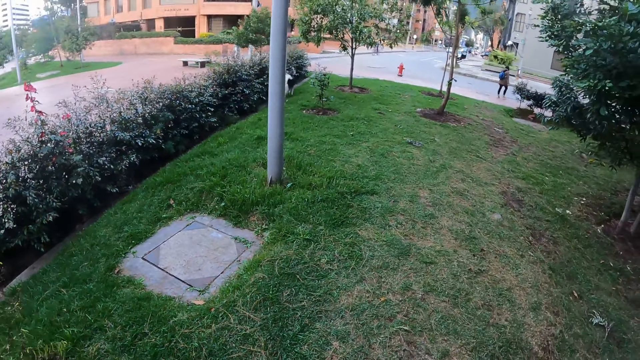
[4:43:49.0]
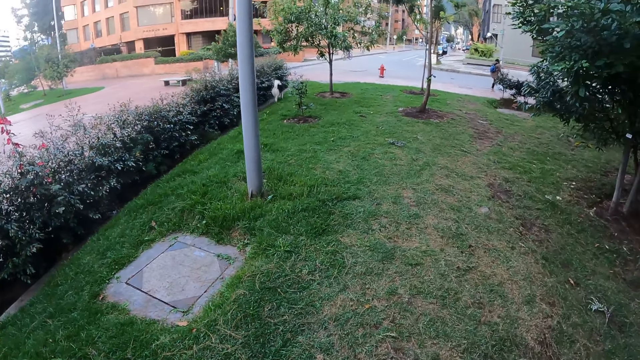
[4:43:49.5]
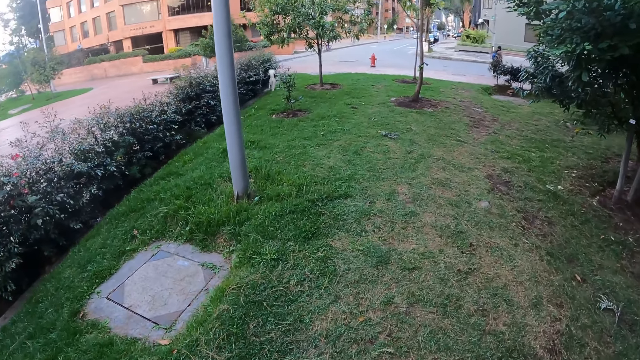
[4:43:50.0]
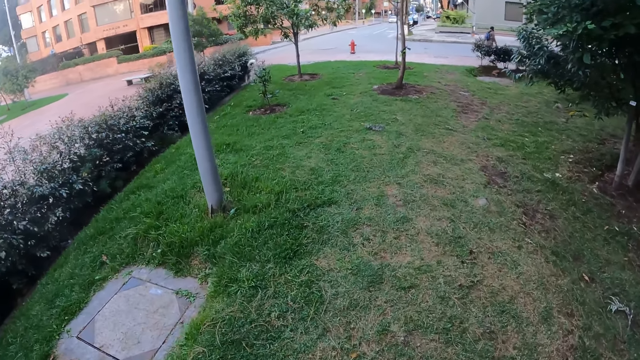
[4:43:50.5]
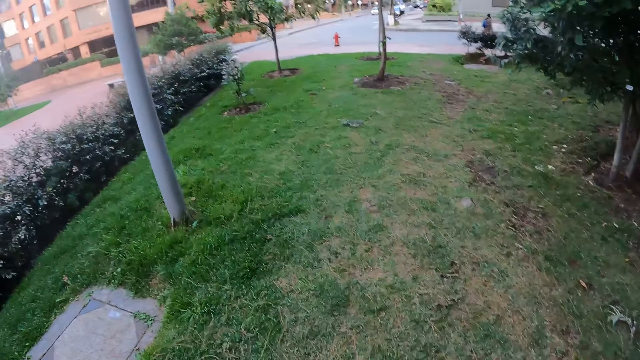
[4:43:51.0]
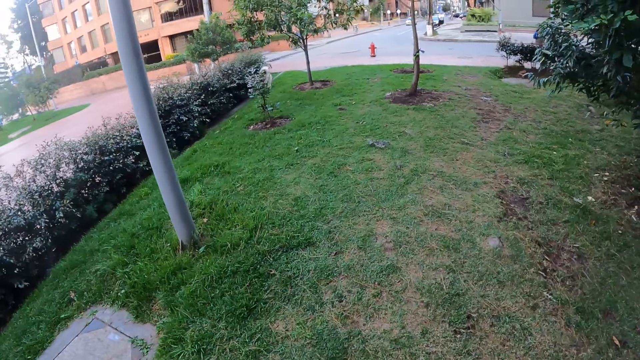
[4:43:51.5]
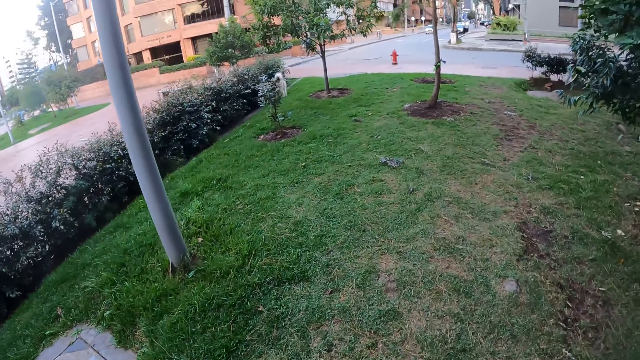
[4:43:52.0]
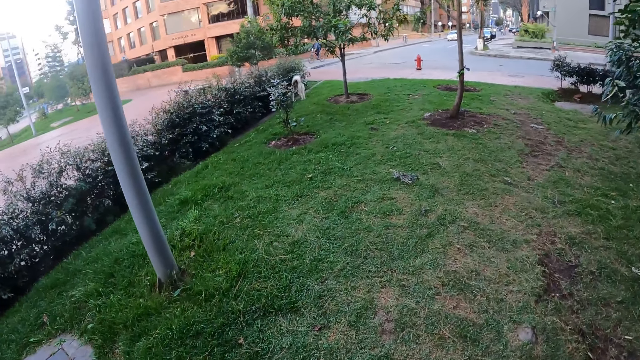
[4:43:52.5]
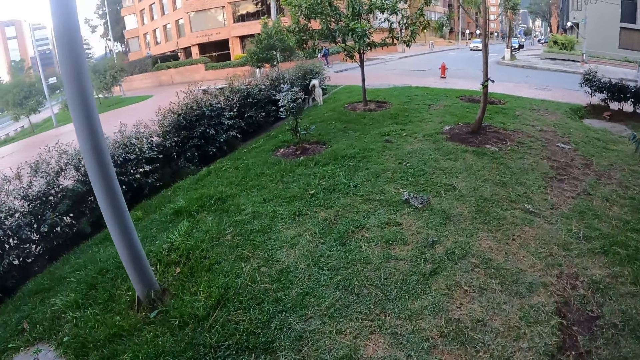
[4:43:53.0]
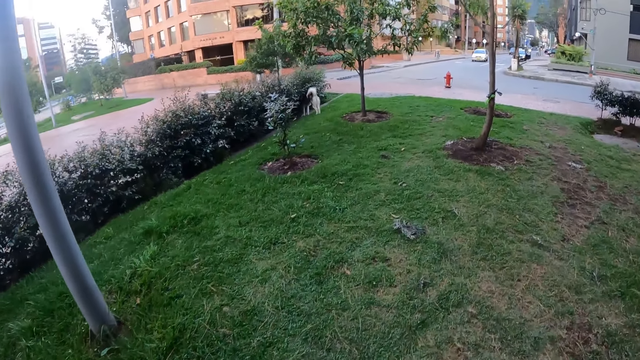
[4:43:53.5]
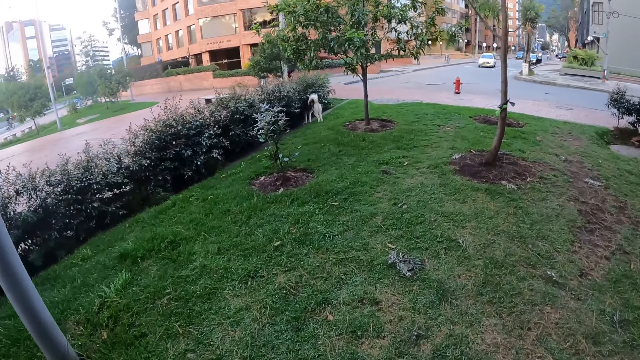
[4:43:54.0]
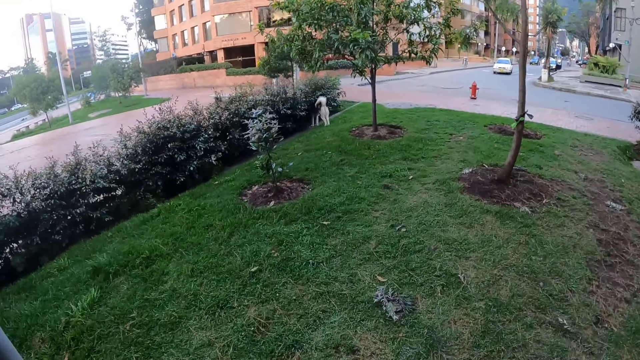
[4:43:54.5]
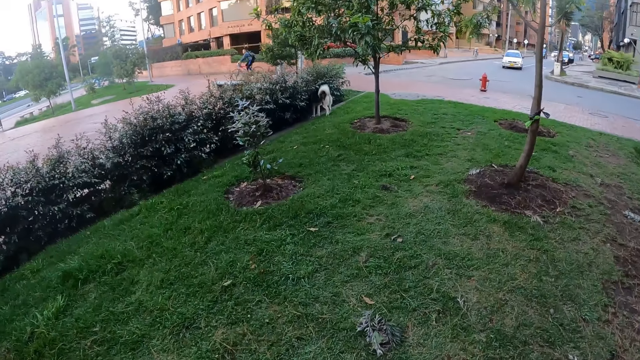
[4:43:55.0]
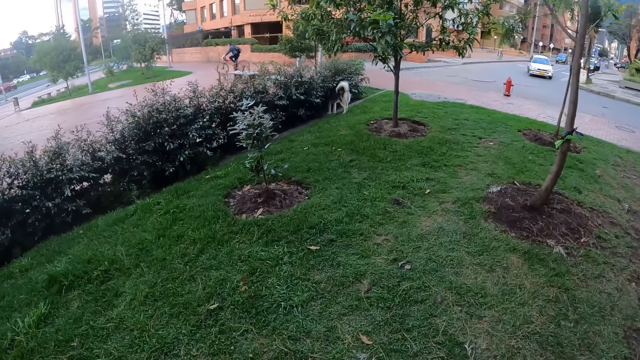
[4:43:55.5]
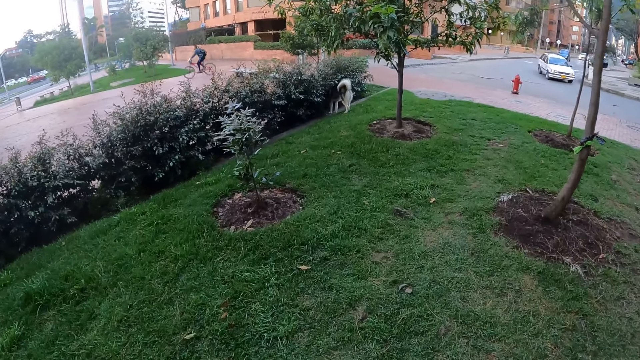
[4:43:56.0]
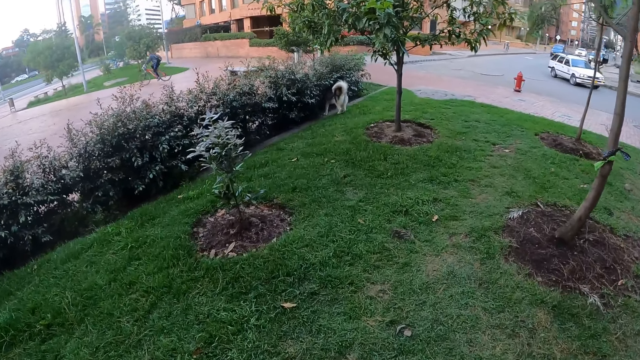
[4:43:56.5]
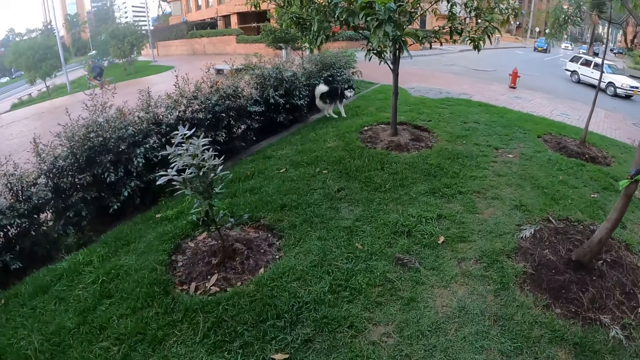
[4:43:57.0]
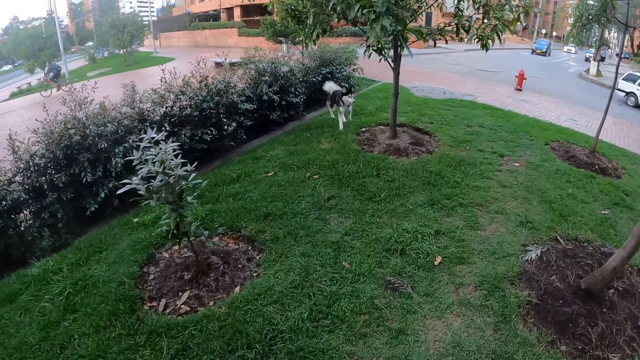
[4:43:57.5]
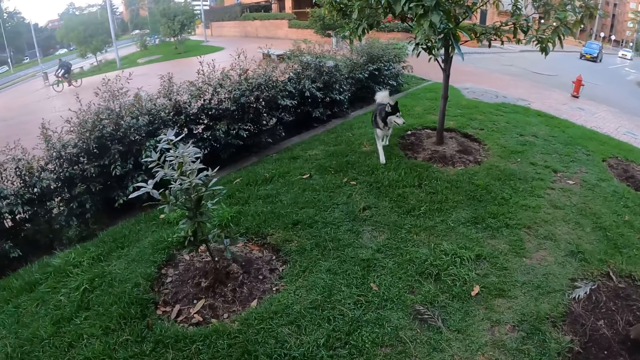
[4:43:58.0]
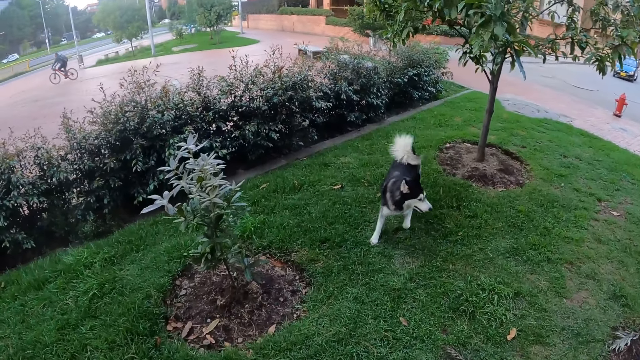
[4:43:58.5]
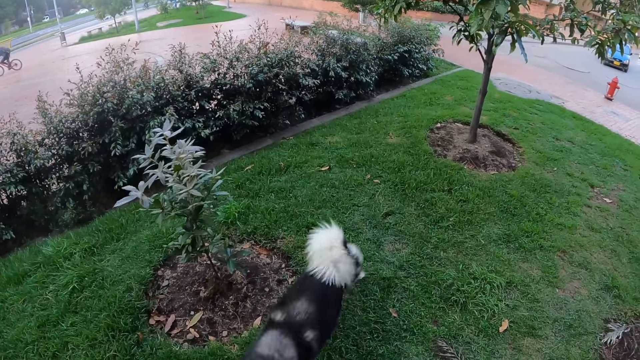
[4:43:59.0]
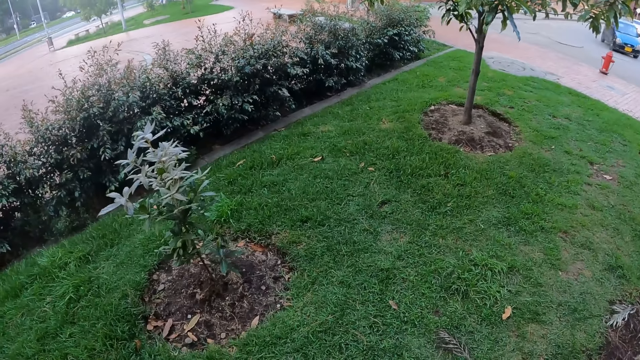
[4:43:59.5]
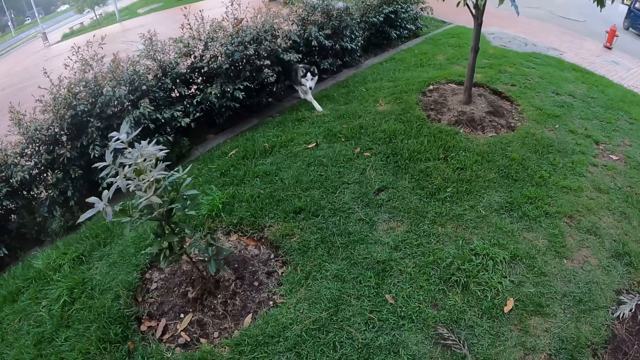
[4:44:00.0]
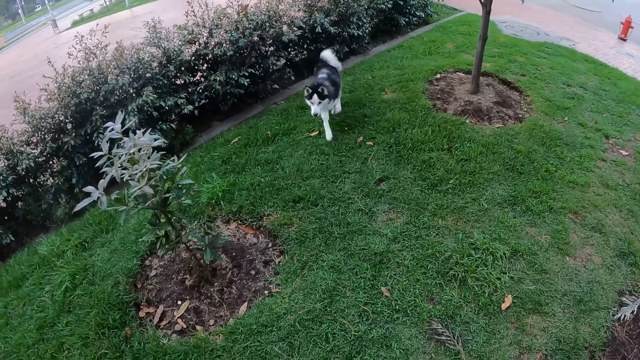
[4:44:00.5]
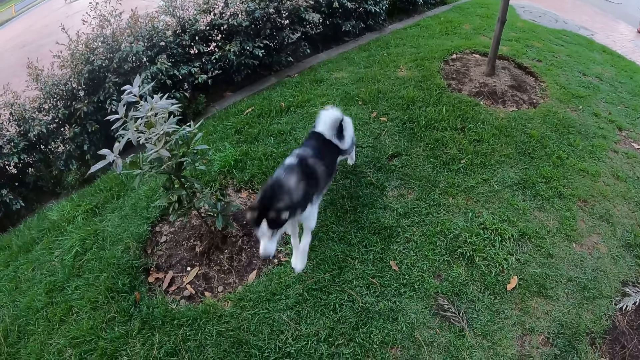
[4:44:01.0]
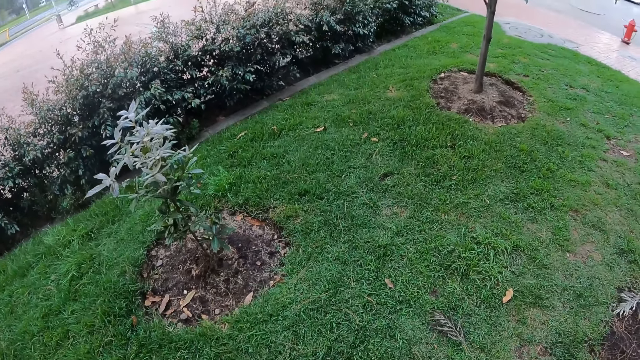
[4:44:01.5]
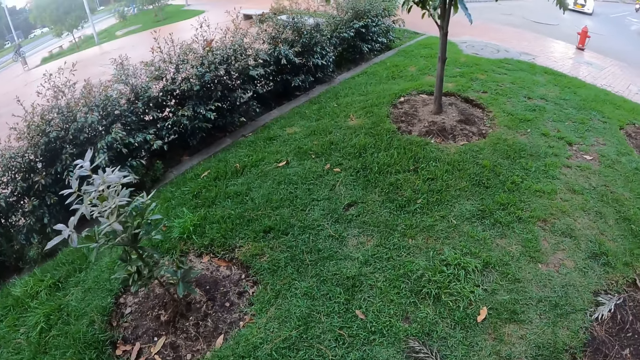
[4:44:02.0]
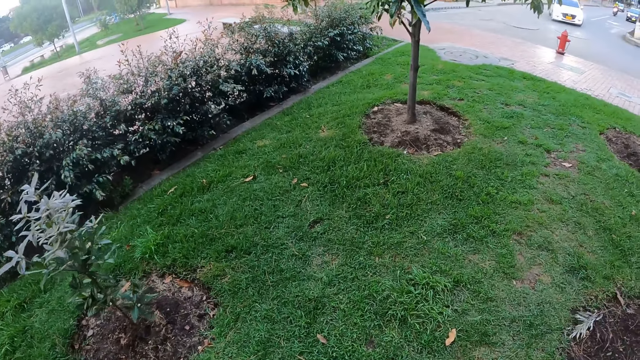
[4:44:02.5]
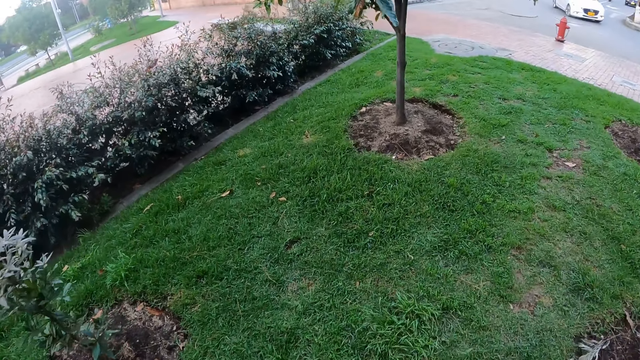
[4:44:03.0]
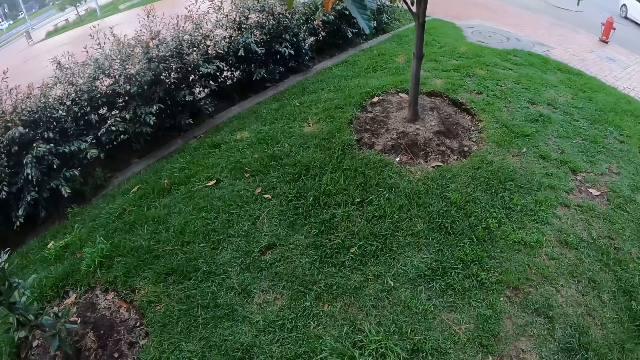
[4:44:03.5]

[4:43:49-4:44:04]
The camera wearer walks around the field. They interact with a dog. They interact with another dog.

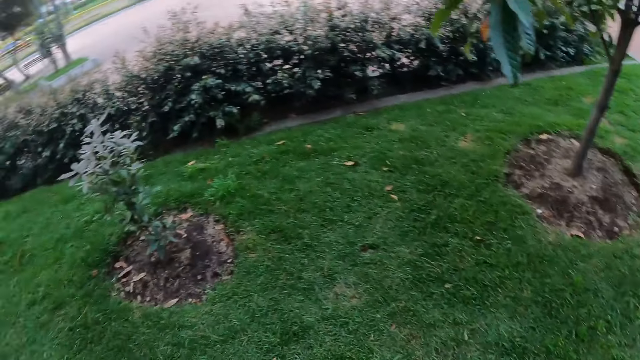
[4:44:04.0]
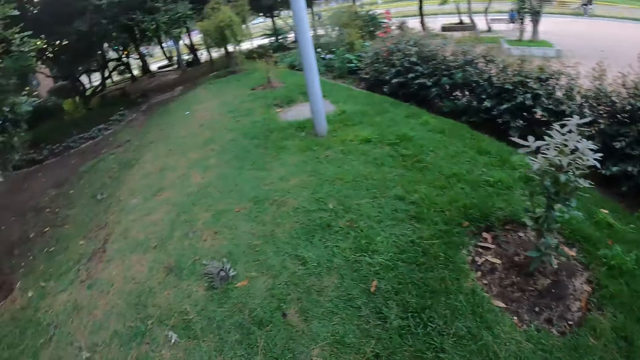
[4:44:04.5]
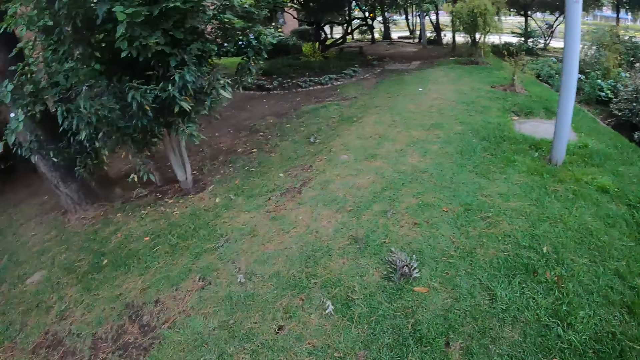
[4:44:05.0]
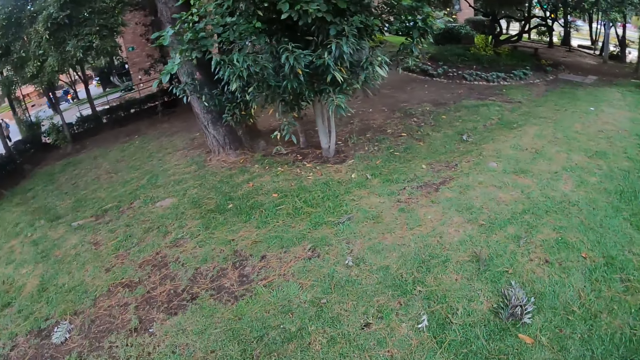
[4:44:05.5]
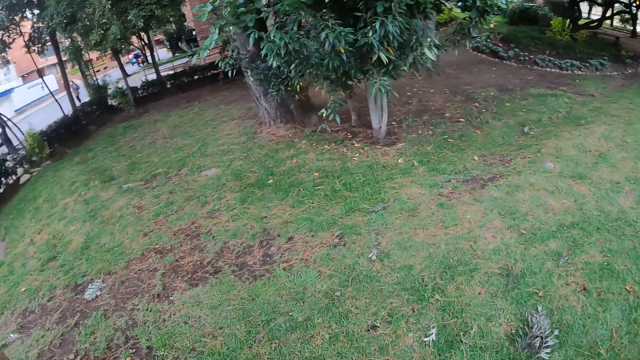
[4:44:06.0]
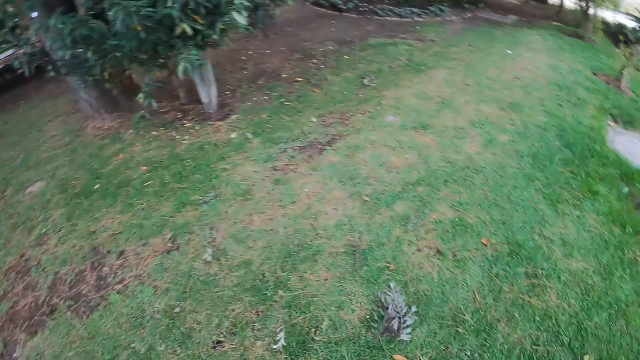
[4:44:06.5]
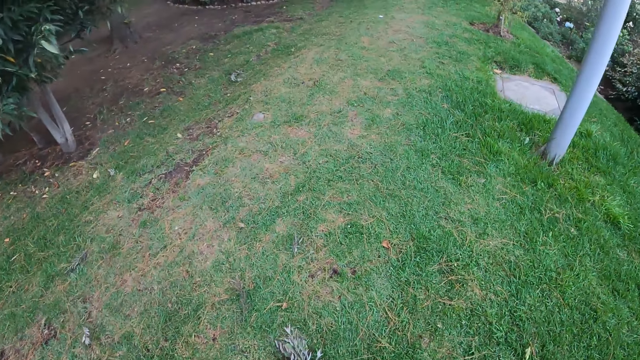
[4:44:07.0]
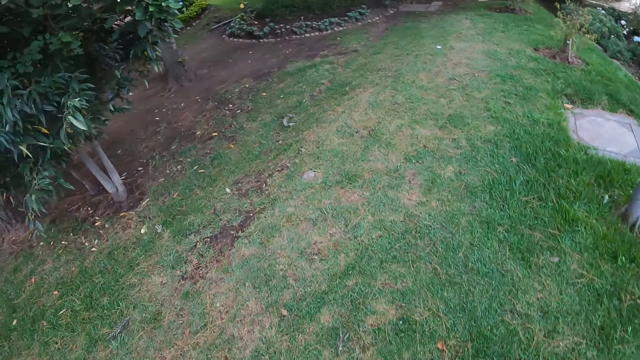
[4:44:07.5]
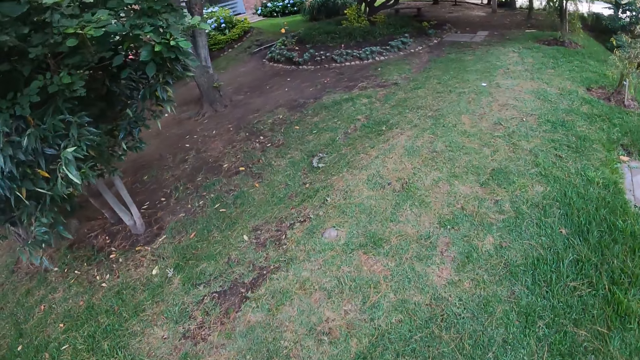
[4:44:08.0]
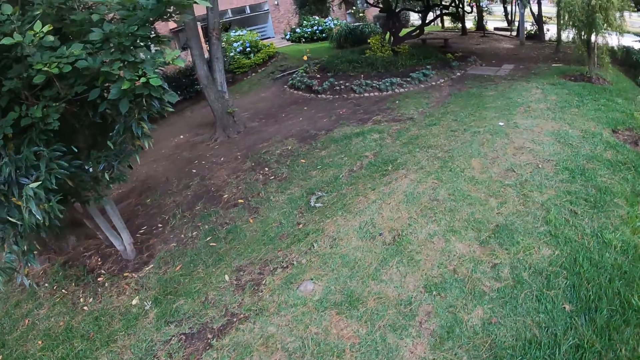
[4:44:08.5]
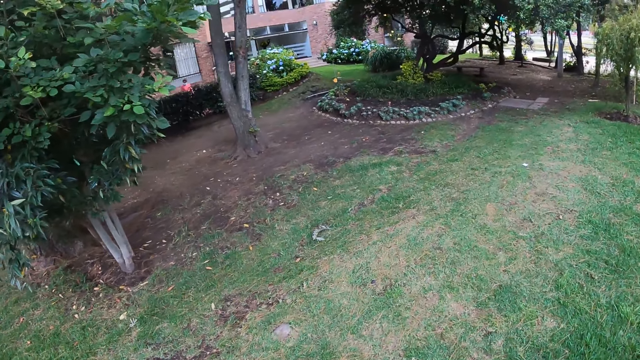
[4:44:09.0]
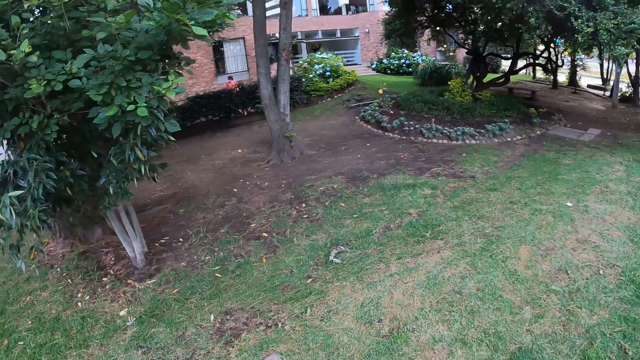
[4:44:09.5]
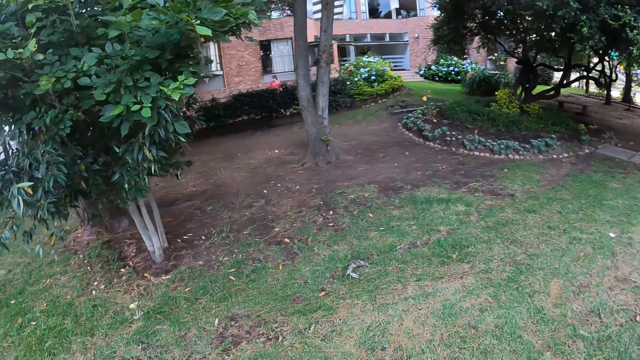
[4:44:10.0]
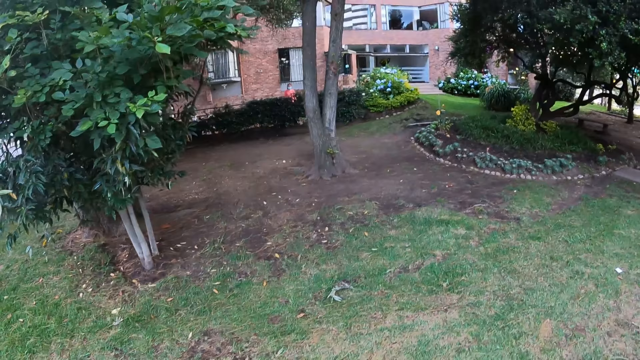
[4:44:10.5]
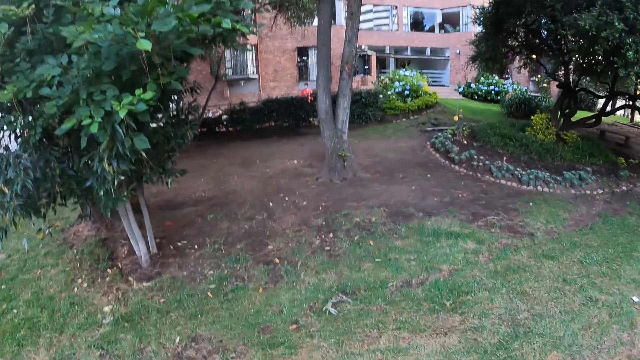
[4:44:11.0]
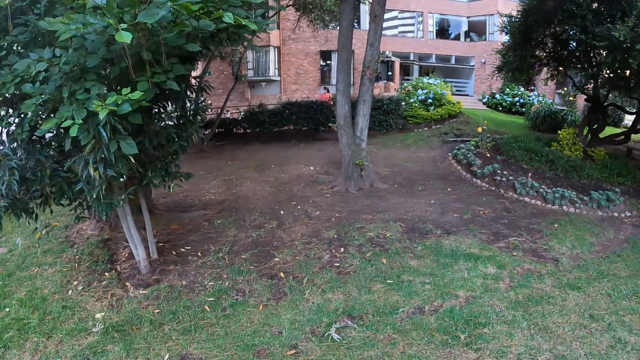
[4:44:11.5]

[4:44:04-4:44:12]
The camera wearer looks around the field. They walk around the field.
